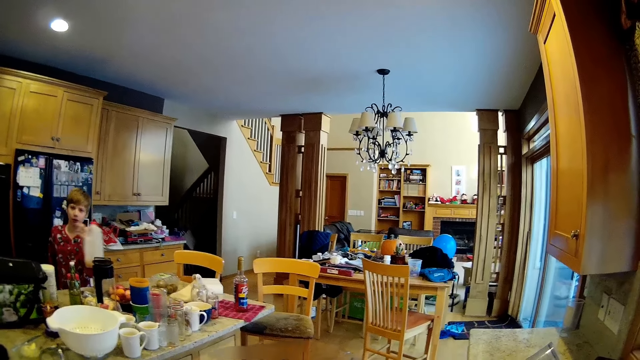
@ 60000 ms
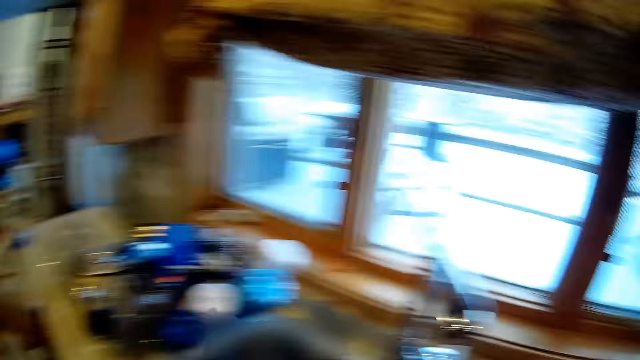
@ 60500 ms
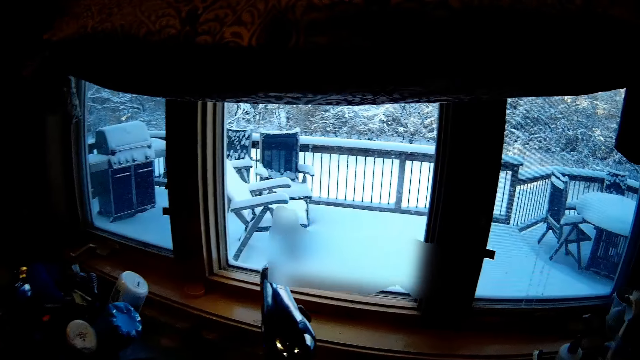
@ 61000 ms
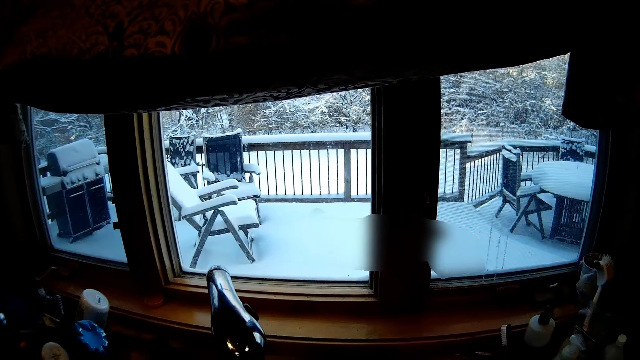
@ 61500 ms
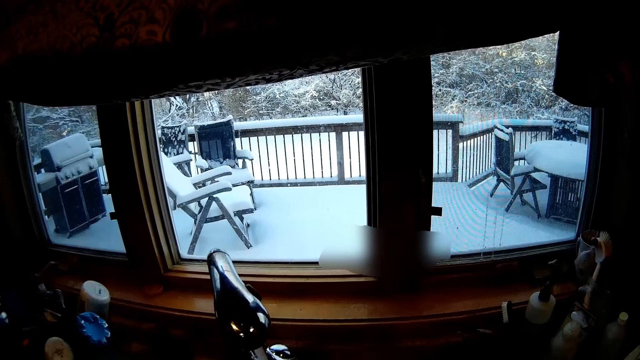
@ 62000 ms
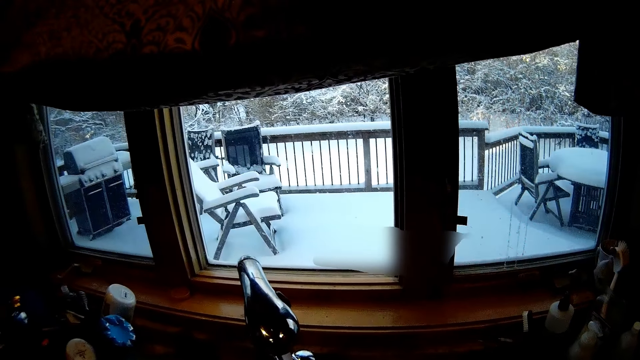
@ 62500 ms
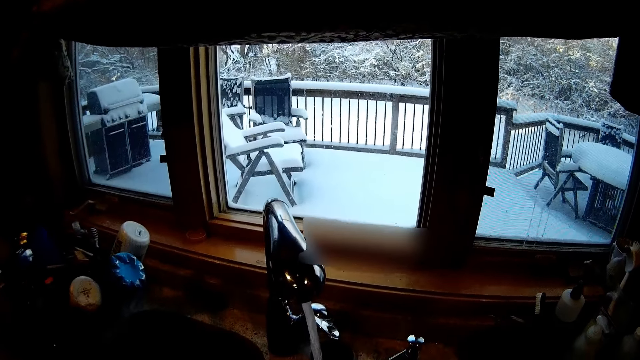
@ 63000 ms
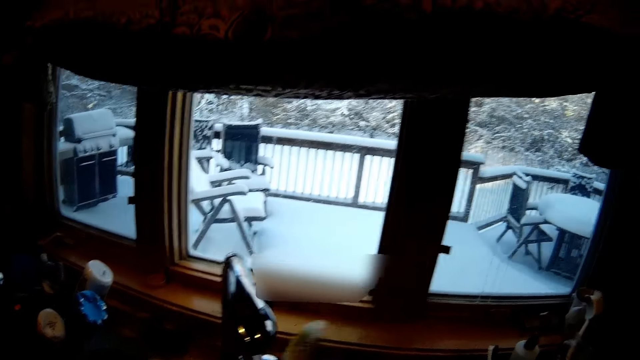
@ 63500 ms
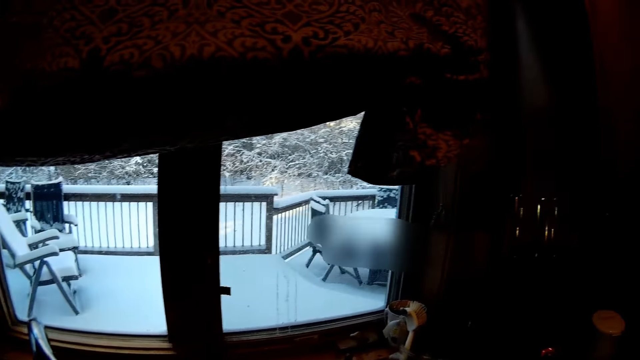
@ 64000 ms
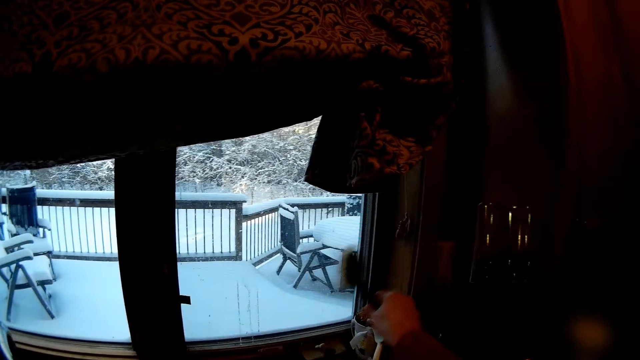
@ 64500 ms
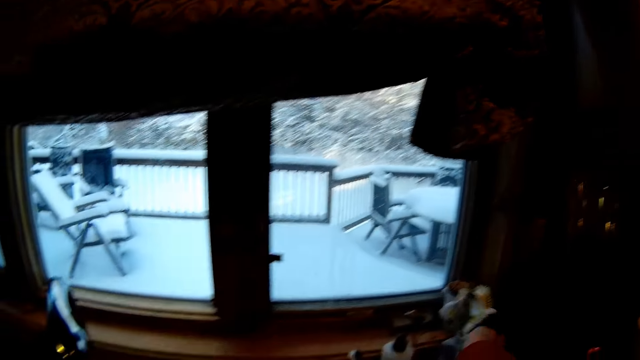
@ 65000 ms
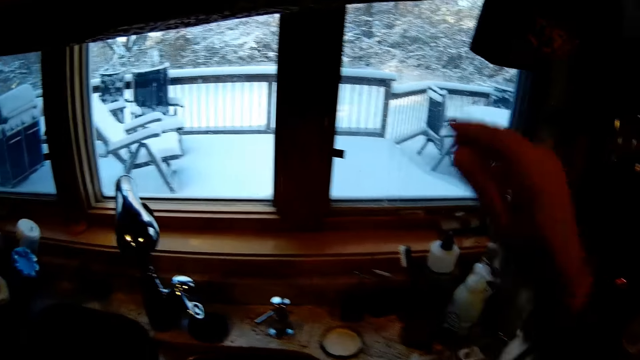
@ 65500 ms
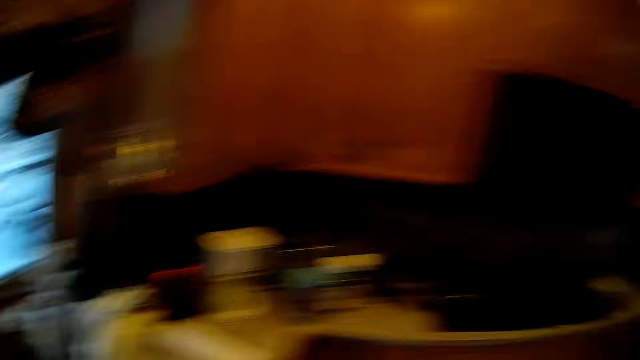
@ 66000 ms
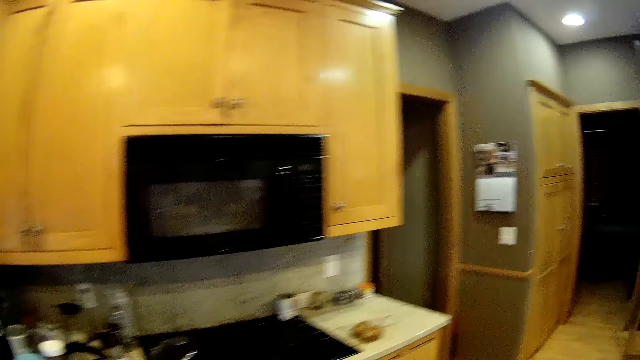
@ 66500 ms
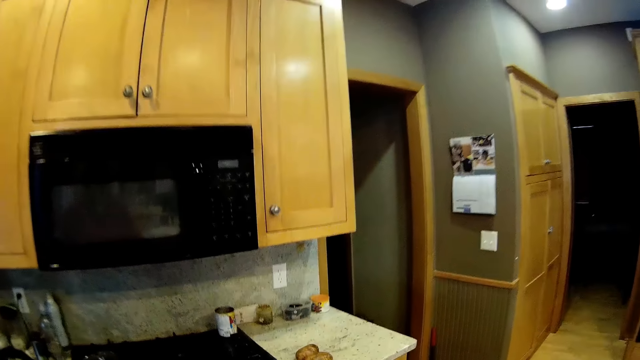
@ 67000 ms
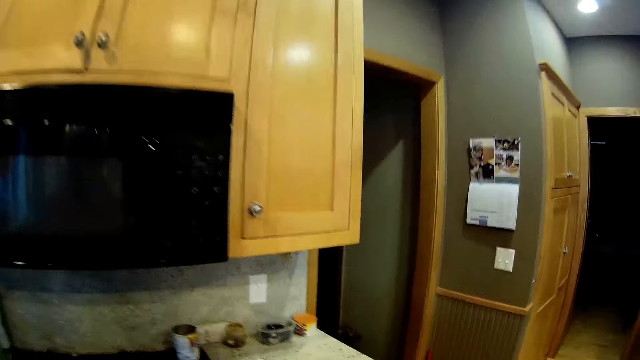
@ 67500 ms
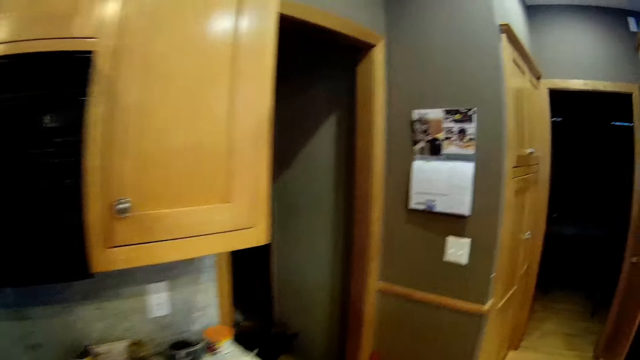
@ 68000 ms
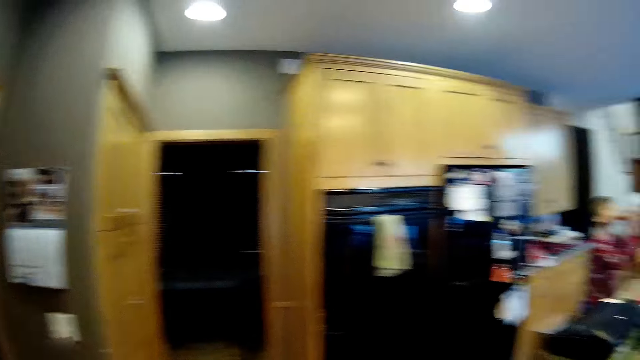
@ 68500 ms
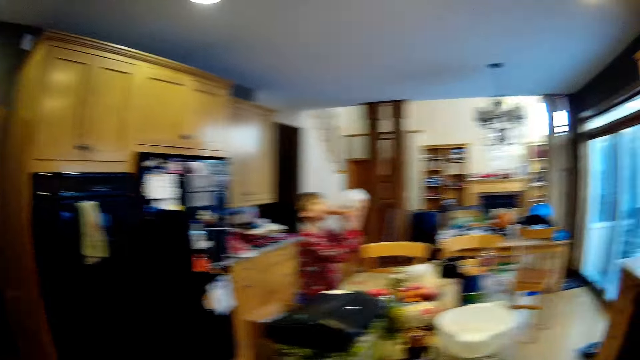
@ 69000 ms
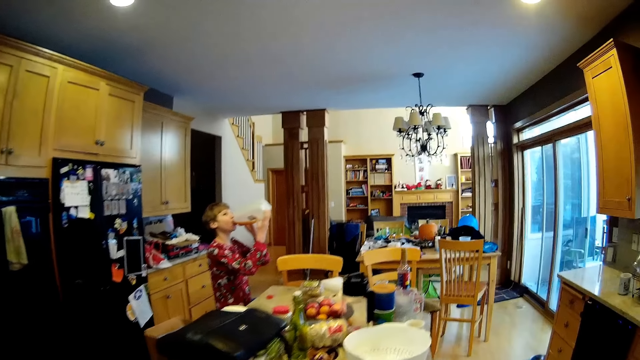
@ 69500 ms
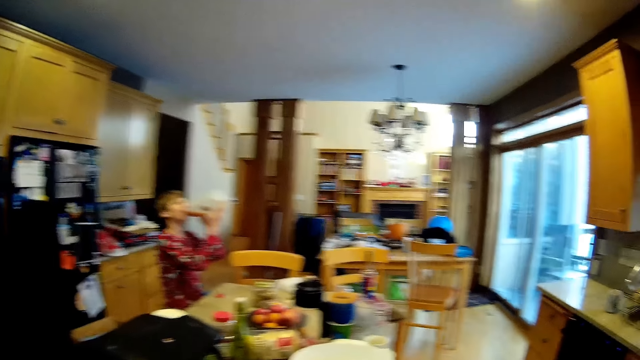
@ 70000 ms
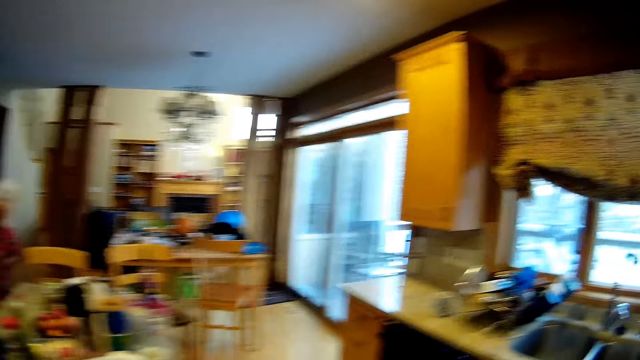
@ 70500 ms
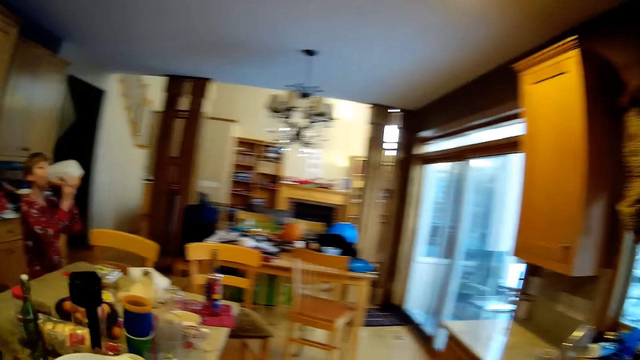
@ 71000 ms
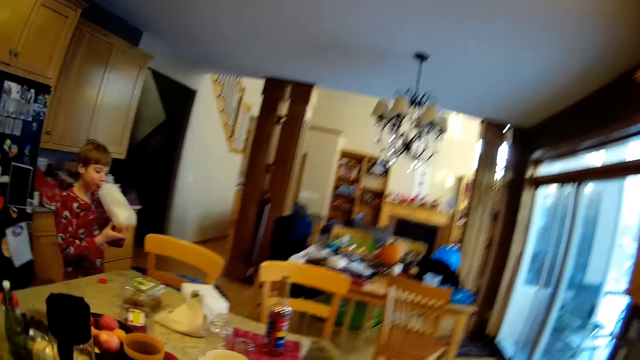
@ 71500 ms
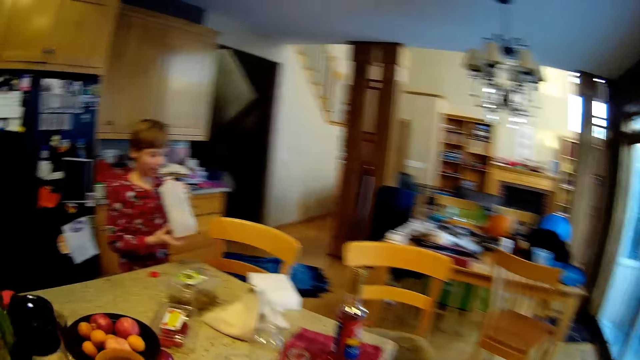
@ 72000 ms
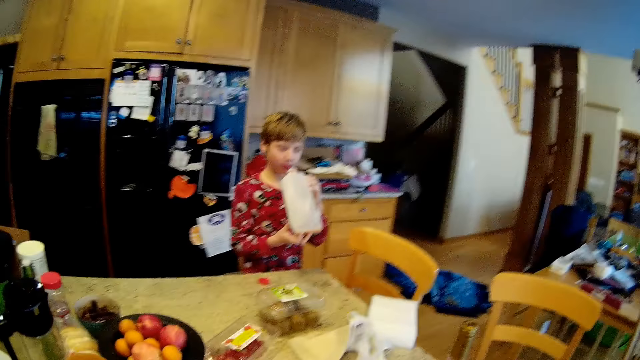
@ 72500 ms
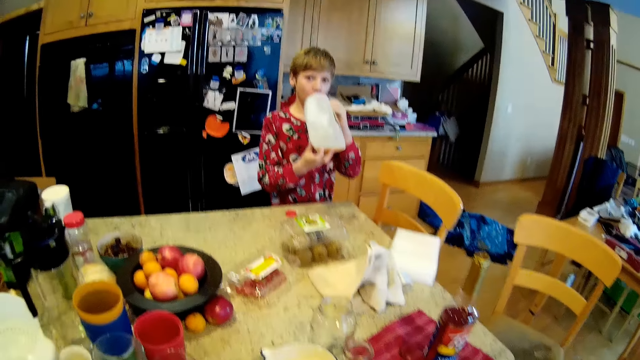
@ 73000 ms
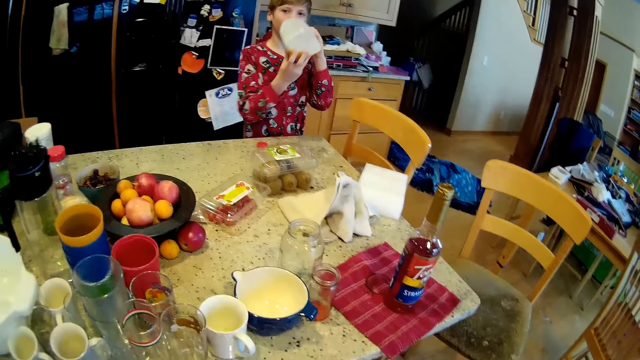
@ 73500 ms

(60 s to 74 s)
The camera wearer washes something in the sink. They put the spoon on the kitchen table stand. They move around the house. A person drinks the juice or milk from the jerrycan or bottle. The camera wearer moves towards the dining table.

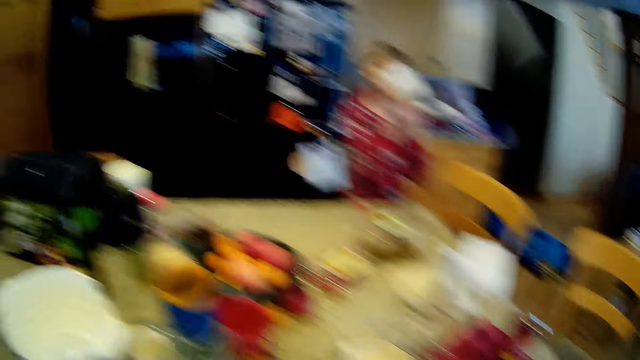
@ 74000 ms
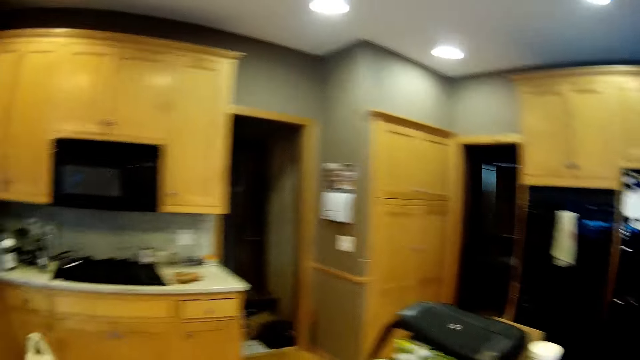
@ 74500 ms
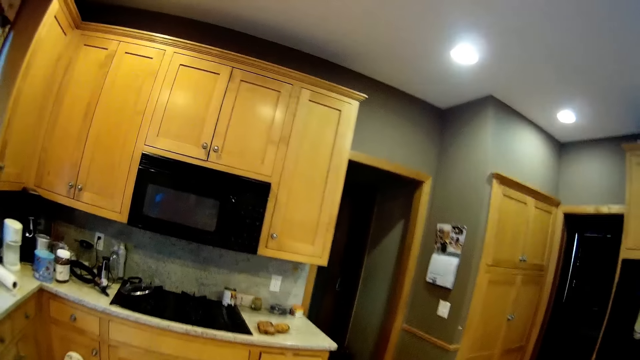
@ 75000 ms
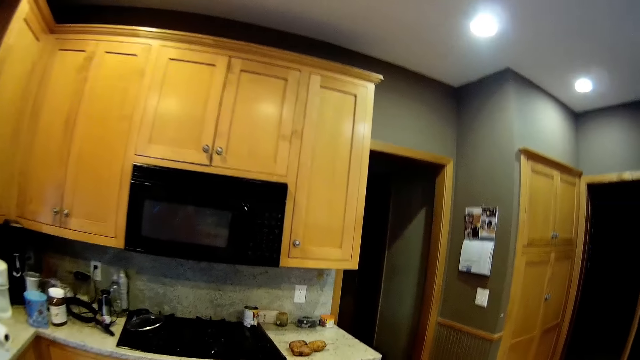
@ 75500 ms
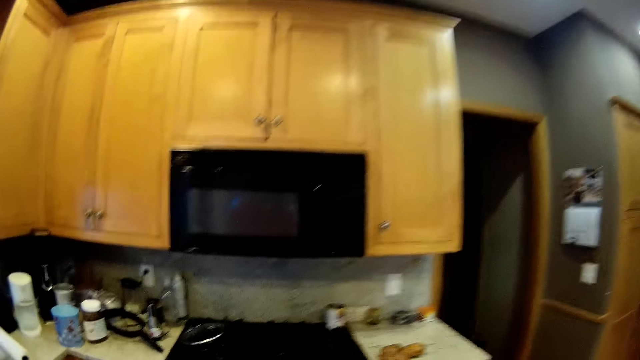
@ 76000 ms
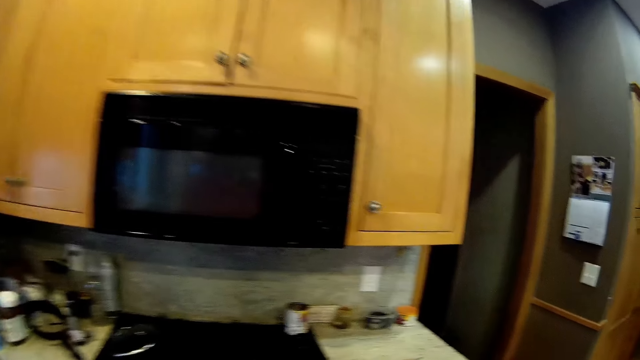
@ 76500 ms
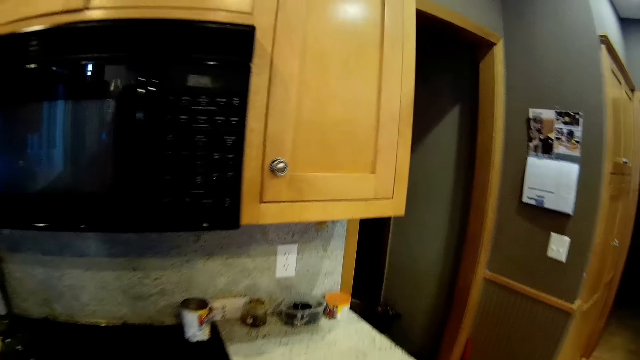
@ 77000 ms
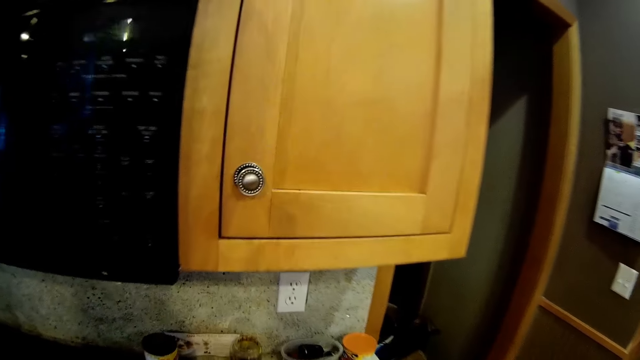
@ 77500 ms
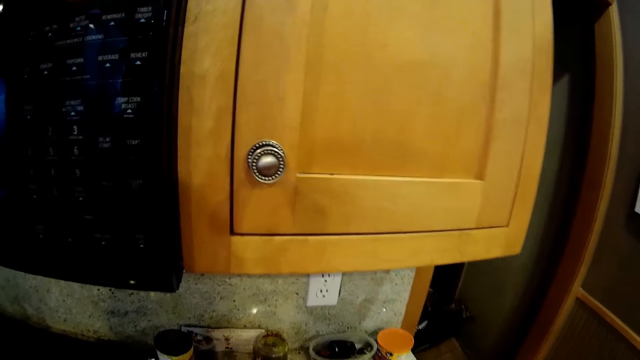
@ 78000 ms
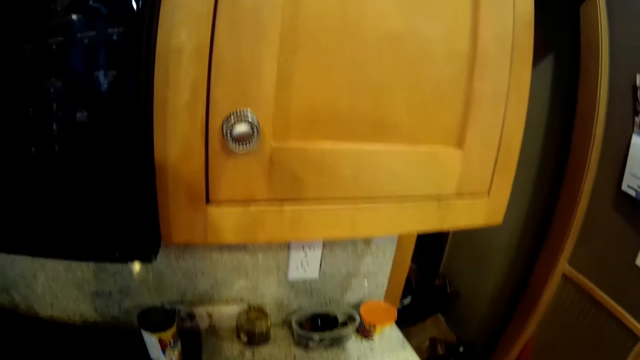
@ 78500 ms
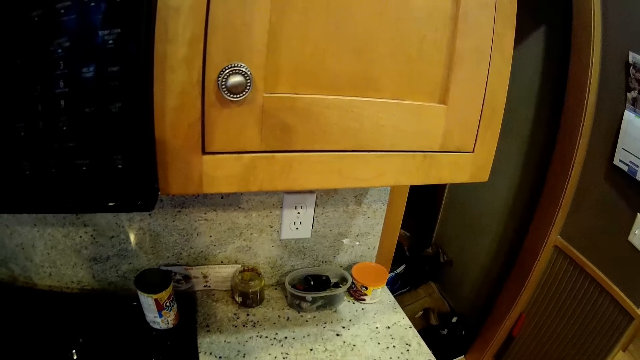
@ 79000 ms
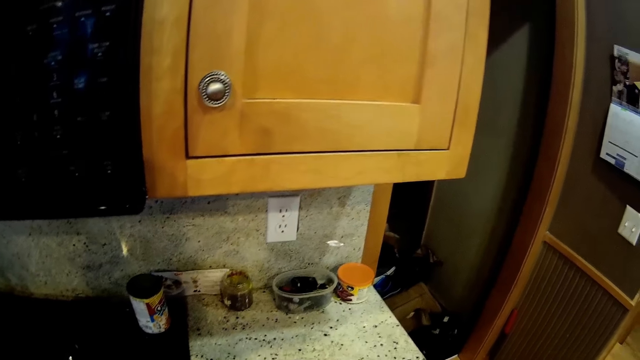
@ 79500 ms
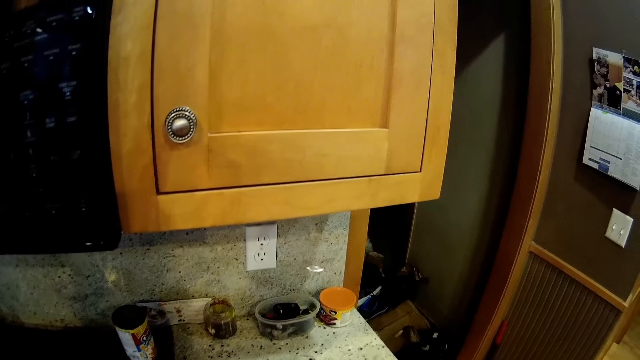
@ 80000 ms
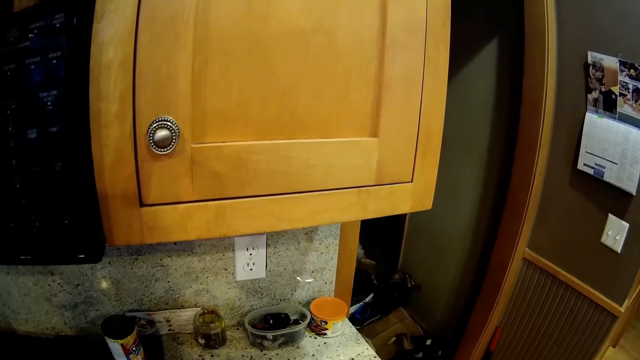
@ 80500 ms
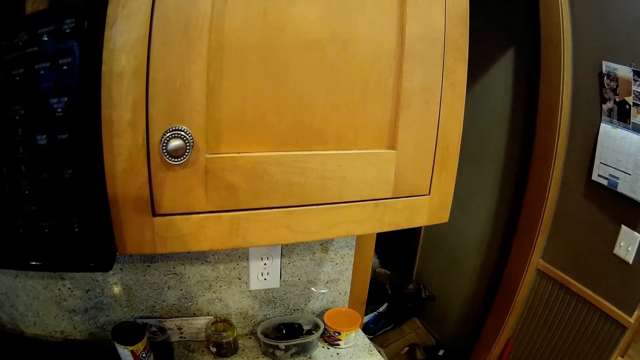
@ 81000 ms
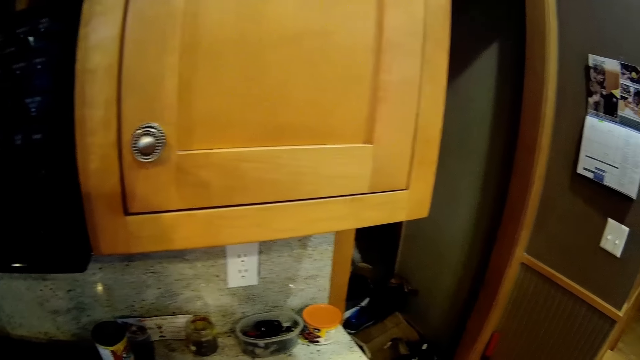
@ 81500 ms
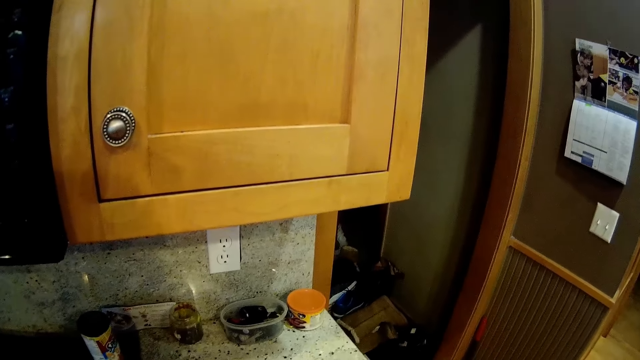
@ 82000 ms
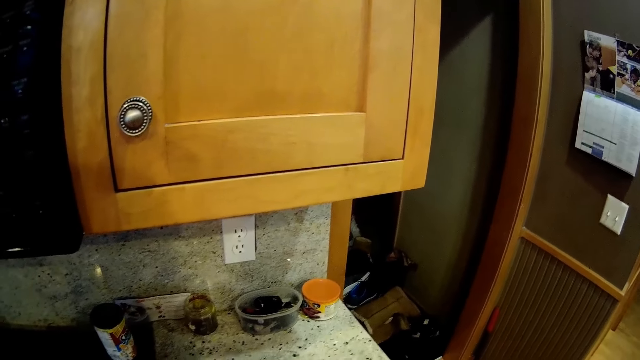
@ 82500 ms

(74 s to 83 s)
The camera wearer moves around the house. They move towards the oven. They stand beside the oven.
